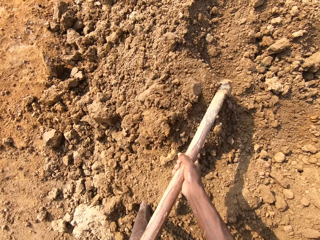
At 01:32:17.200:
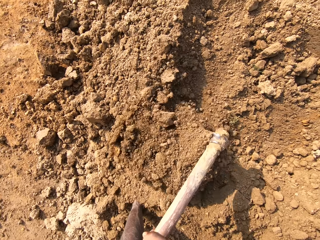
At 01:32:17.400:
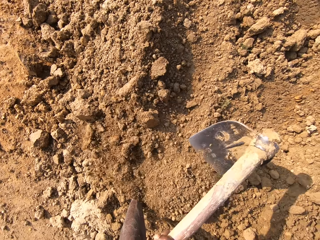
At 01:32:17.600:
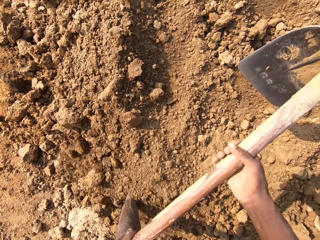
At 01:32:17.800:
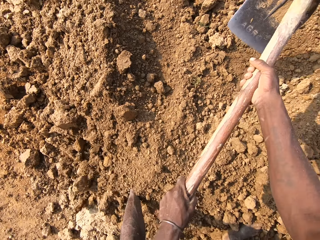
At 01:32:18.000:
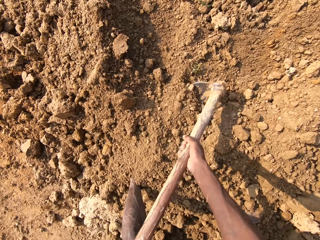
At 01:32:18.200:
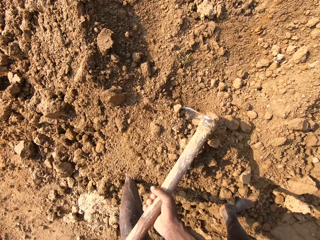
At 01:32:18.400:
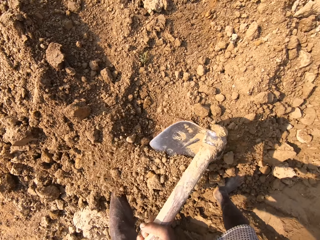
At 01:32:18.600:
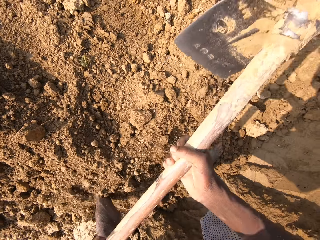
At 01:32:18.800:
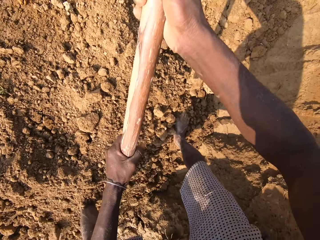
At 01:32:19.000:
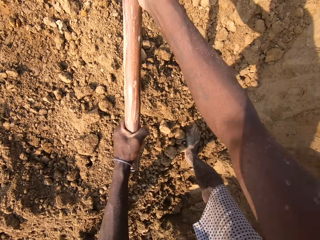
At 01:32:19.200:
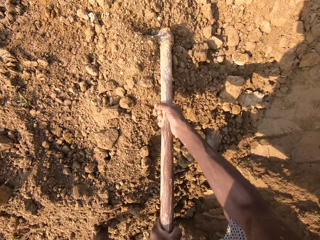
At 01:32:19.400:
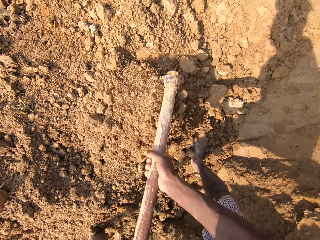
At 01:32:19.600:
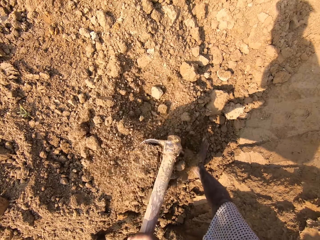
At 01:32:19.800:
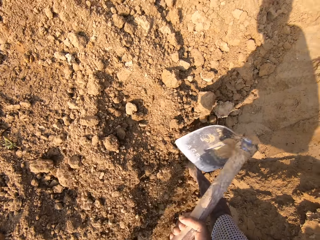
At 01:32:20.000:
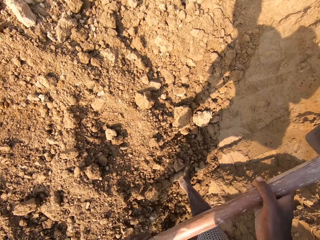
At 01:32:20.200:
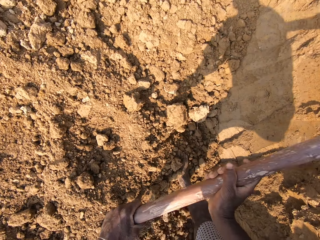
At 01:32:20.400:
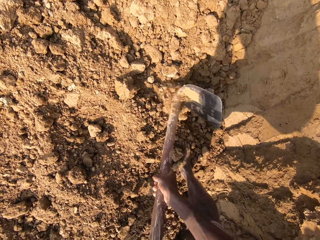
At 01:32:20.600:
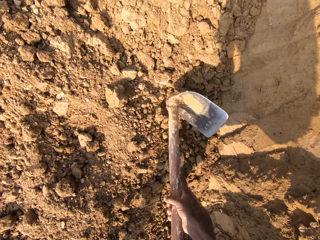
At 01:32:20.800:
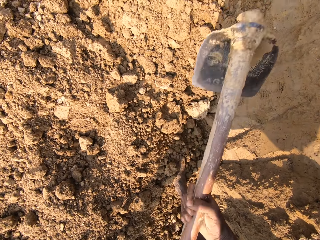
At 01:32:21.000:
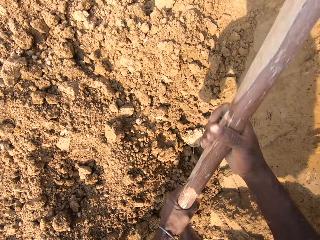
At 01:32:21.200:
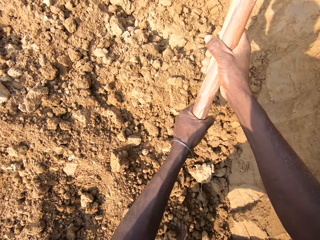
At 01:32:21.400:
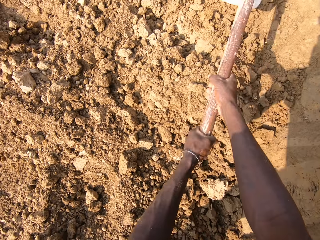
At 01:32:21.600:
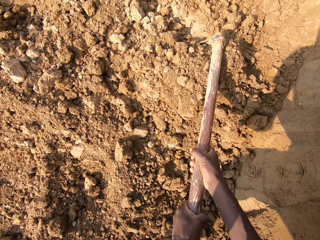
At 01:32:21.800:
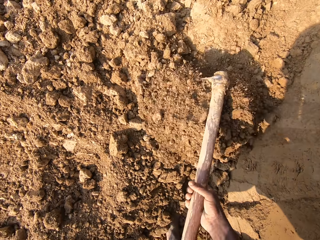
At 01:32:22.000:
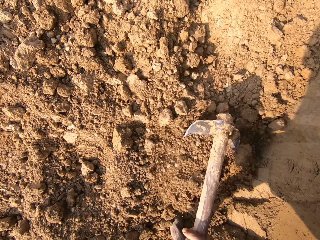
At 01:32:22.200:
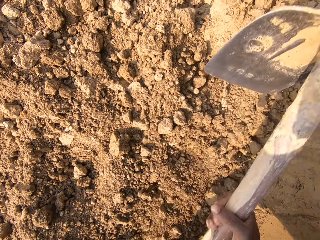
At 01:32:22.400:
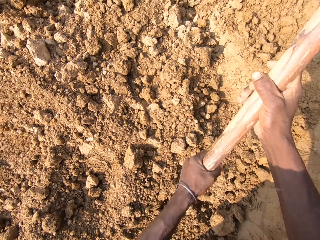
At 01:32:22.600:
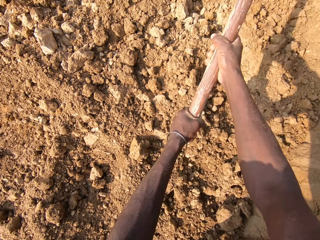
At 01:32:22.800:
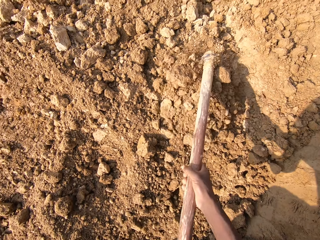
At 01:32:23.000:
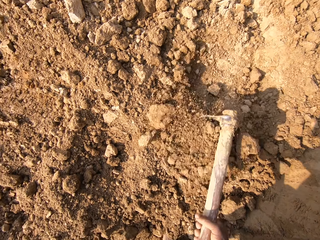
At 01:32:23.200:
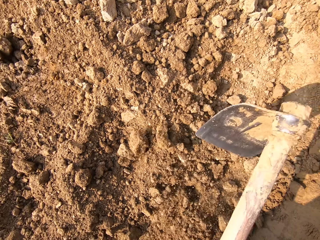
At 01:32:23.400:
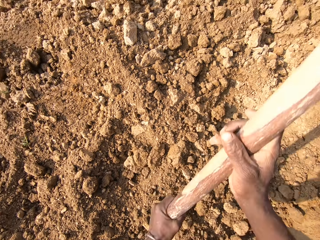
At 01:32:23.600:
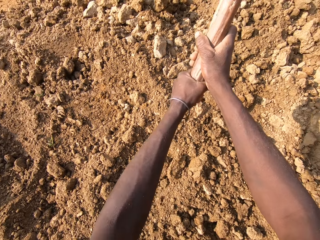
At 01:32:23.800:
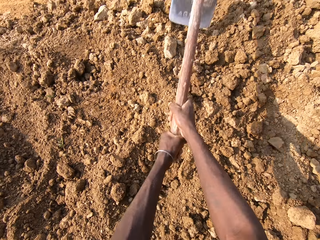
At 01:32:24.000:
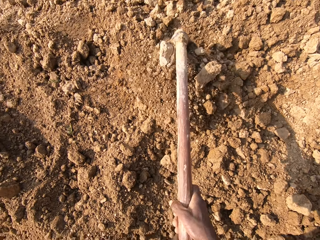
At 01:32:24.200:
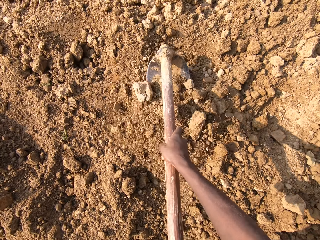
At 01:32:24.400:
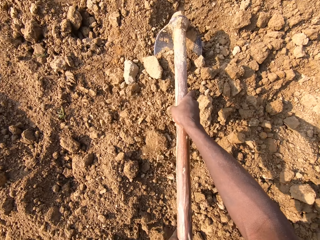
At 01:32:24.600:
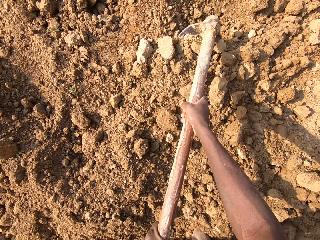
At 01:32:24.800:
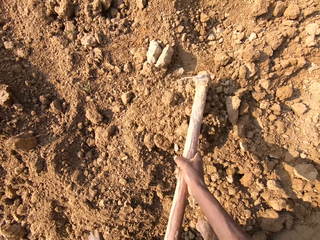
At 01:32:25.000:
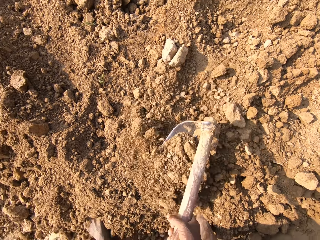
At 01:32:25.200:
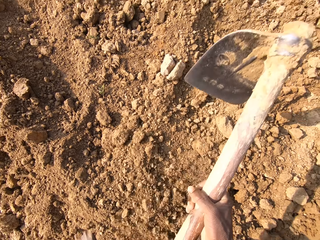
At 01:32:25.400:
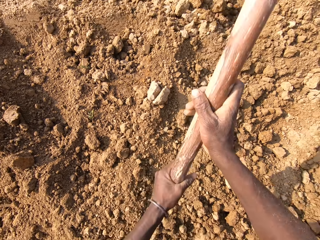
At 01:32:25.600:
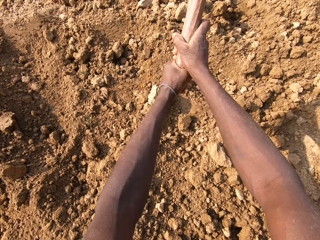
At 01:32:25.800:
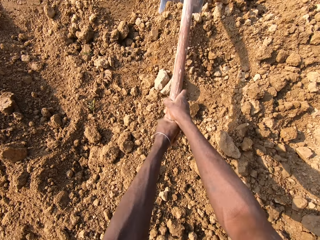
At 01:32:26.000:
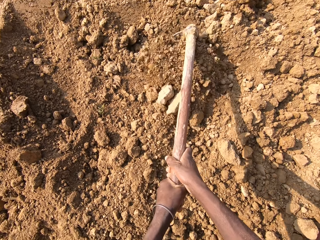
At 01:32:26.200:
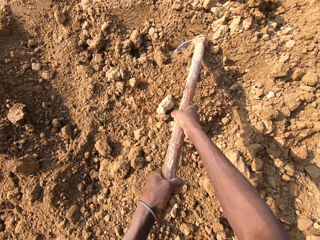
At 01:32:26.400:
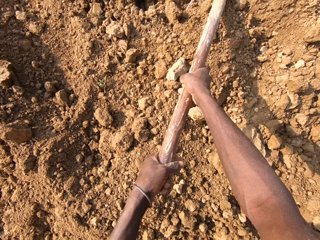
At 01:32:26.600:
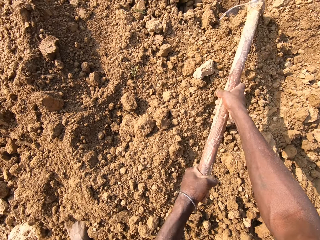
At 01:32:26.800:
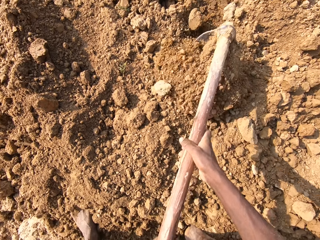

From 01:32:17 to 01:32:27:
The camera wearer breaks the hard dirt with the hoe and digs the ground with the hoe.

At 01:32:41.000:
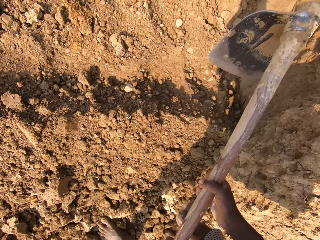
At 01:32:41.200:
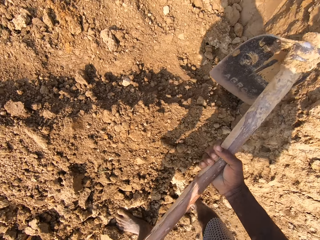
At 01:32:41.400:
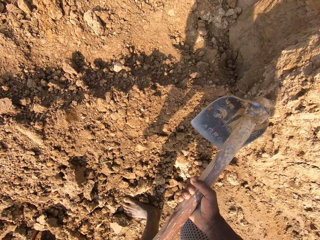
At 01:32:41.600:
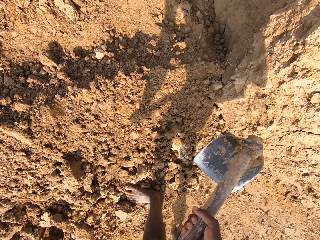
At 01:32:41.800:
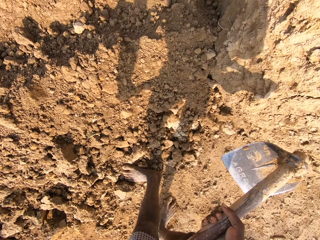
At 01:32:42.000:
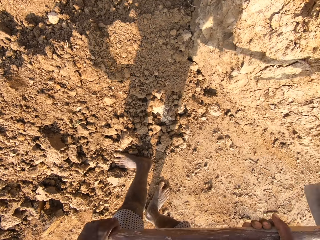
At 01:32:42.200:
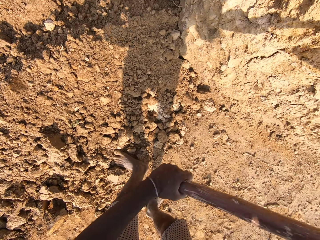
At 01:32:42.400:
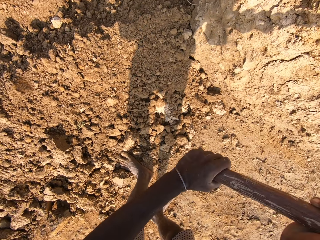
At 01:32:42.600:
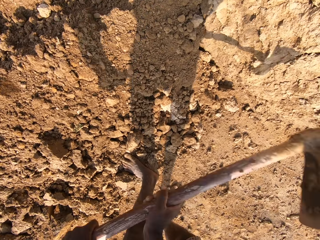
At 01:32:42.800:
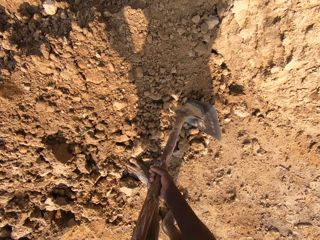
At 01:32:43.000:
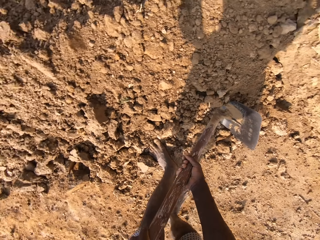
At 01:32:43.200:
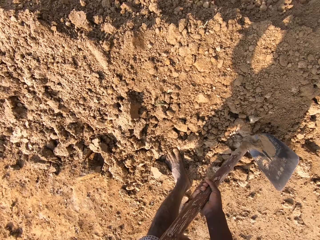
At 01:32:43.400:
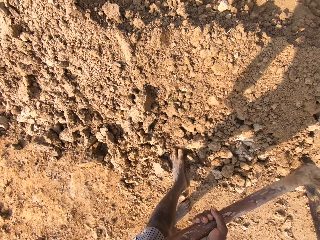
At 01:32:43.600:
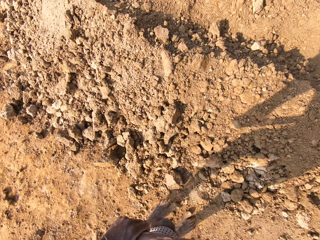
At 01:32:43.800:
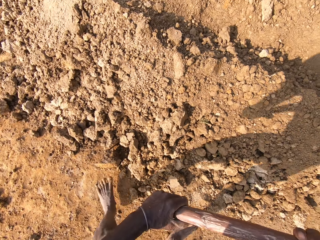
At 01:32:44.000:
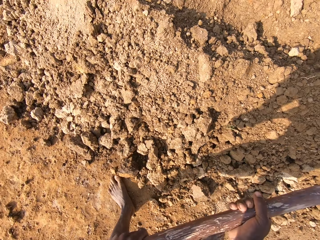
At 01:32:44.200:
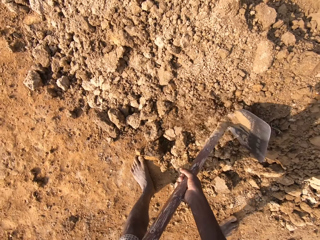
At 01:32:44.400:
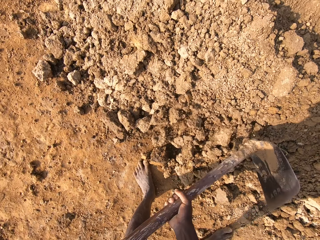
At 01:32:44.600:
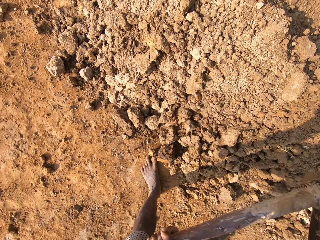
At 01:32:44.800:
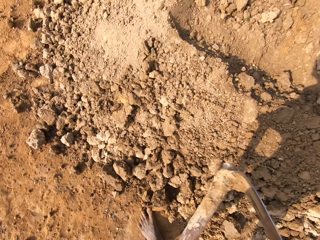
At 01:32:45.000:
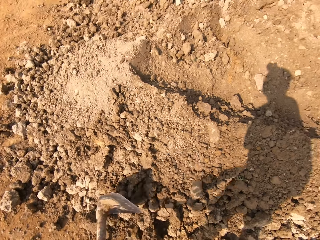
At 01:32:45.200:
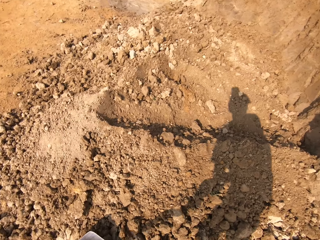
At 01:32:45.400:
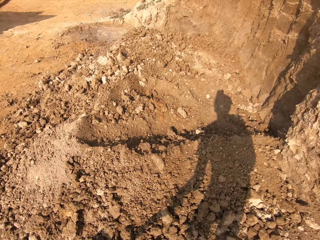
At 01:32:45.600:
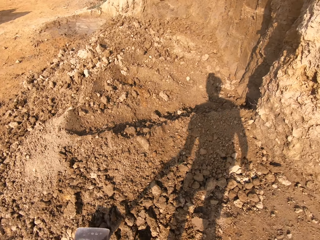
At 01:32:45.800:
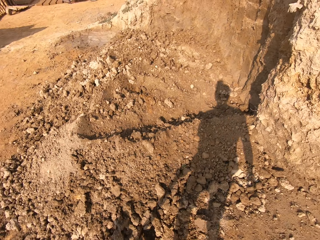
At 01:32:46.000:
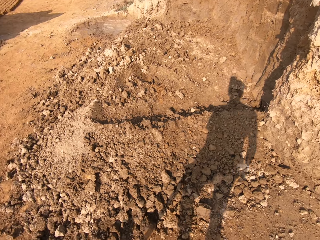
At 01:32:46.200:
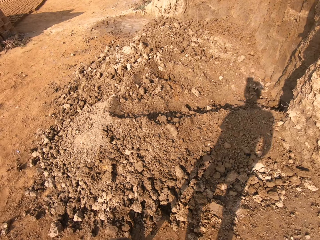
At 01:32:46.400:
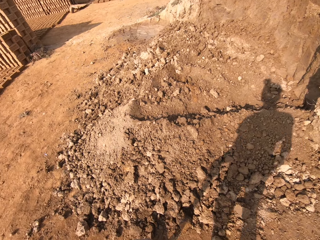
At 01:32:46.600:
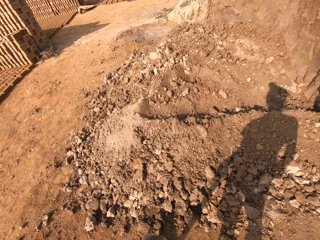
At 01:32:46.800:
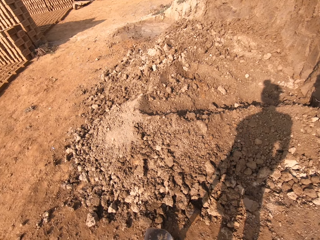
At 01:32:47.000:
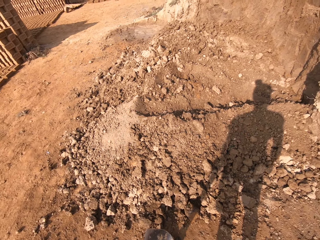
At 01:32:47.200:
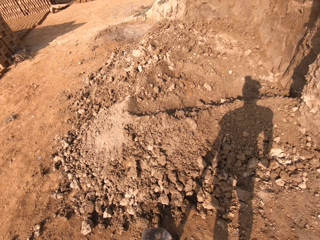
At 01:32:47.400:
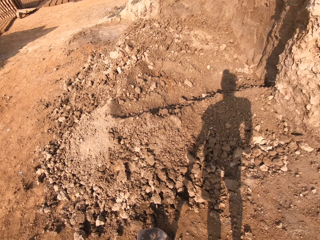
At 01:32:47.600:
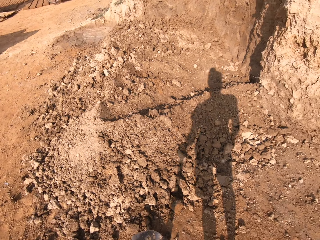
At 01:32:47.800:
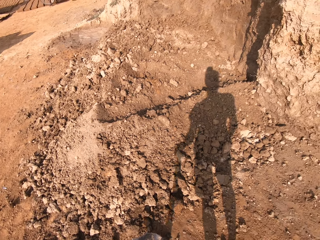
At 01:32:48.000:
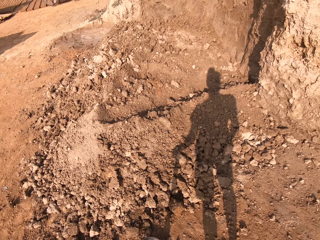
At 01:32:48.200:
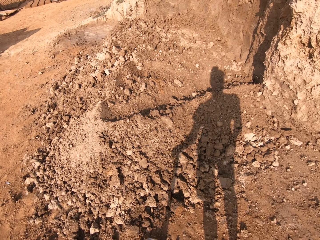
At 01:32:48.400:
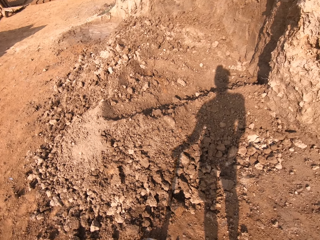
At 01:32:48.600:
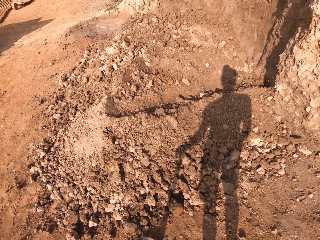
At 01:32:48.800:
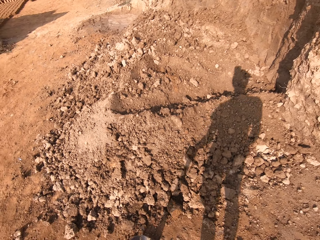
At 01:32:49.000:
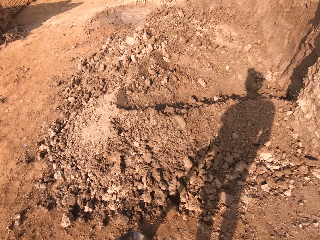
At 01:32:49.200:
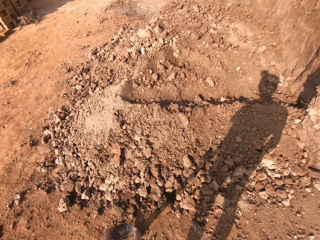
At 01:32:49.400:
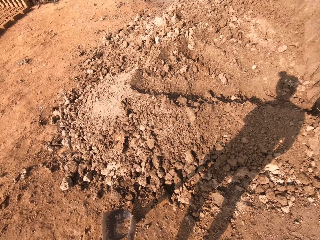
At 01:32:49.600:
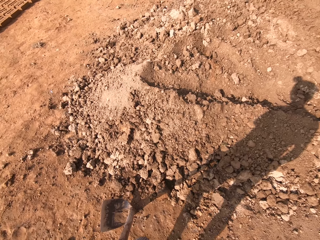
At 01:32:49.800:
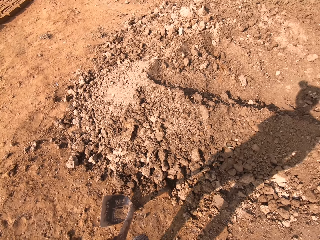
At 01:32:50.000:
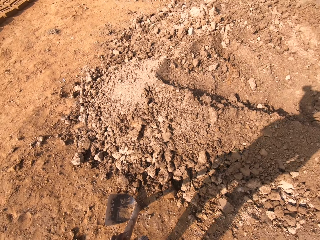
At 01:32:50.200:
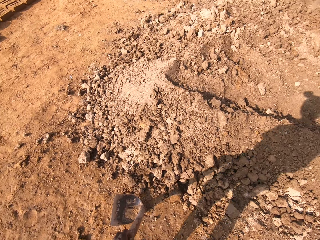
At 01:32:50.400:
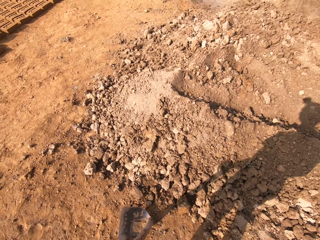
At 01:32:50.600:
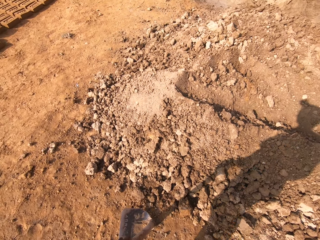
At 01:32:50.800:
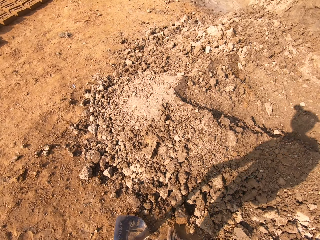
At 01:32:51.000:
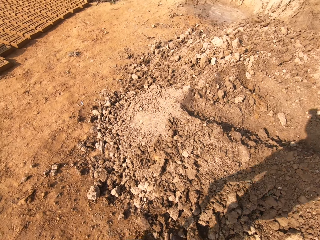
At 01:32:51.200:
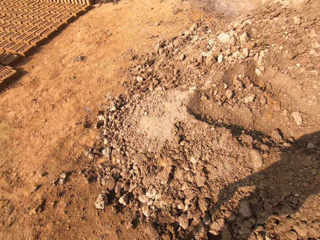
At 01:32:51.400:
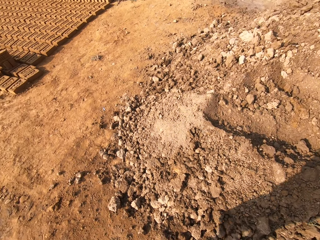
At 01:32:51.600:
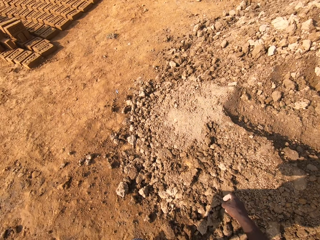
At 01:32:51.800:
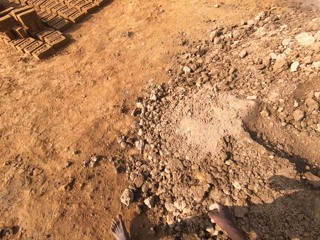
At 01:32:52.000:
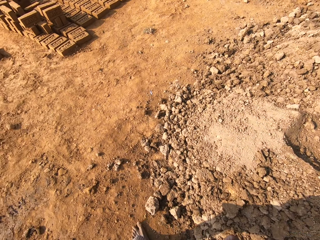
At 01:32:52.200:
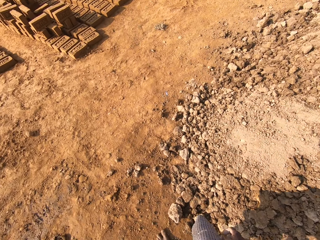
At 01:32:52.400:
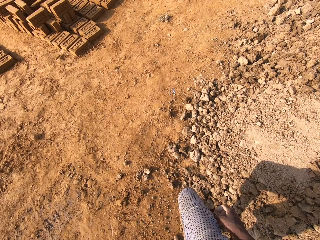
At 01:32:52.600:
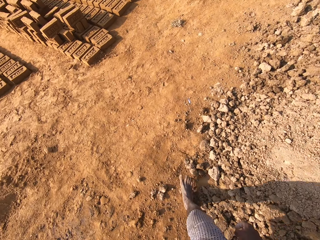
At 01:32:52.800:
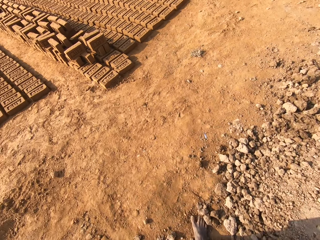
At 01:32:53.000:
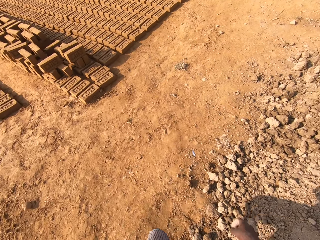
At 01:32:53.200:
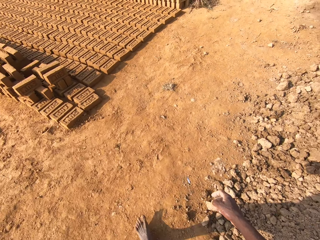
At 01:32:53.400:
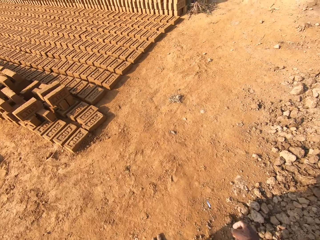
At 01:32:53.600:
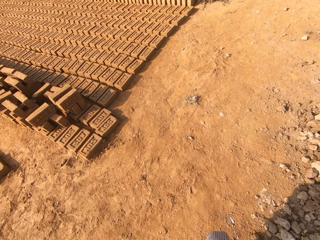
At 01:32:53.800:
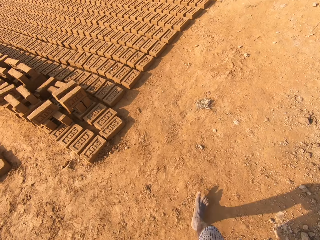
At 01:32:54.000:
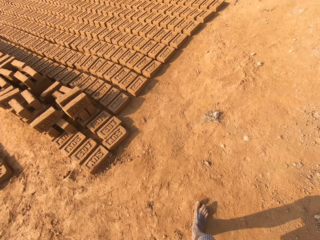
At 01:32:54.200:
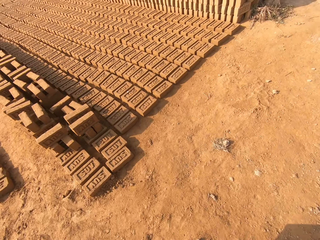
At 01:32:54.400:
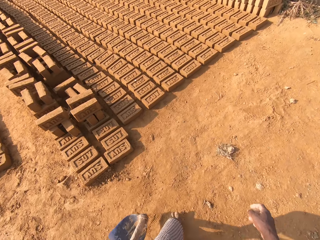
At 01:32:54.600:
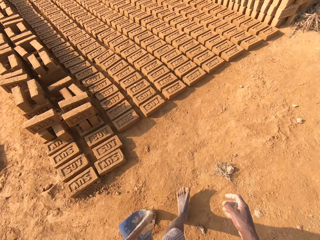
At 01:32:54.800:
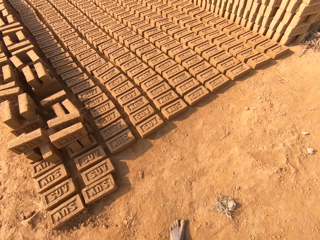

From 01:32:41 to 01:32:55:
The camera wearer breaks the hard dirt with the hoe. They look around the mine and walk around the mine.
